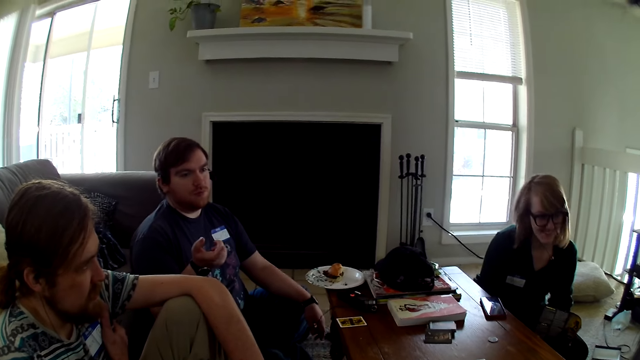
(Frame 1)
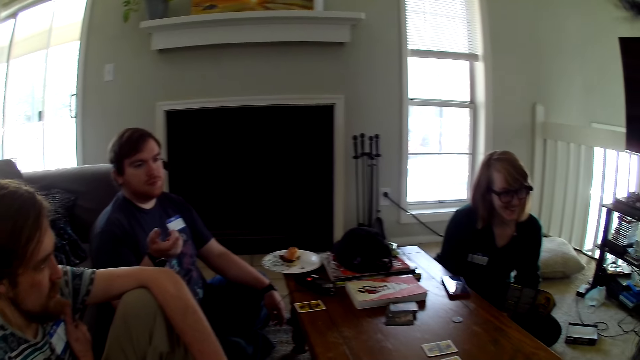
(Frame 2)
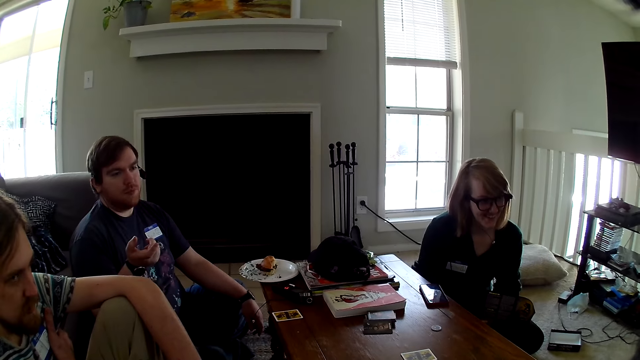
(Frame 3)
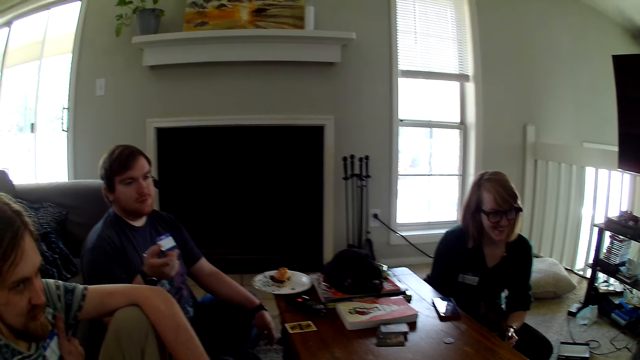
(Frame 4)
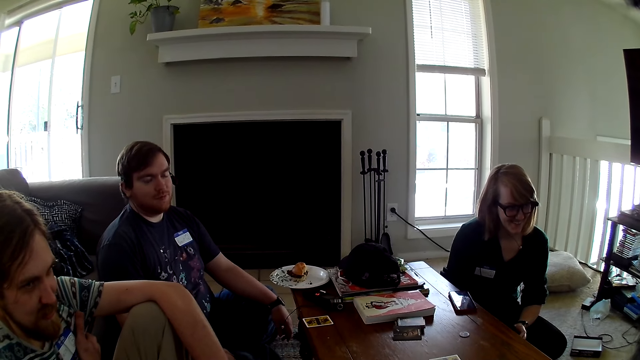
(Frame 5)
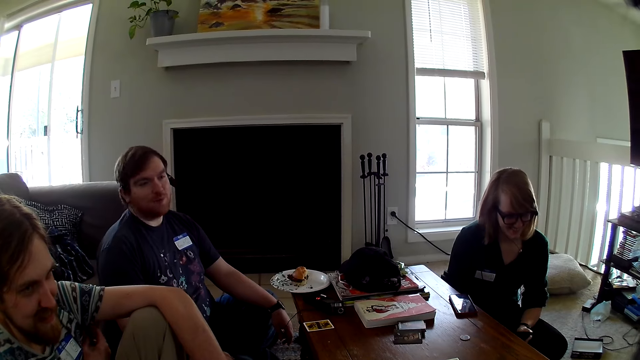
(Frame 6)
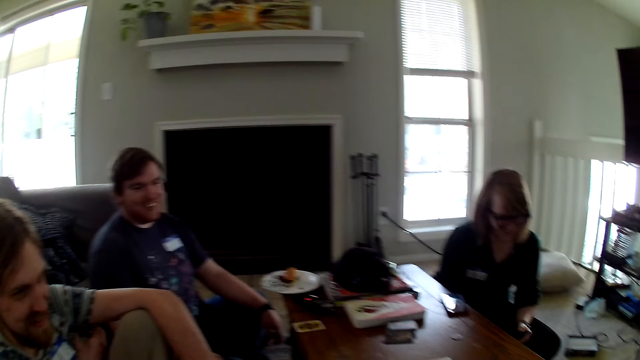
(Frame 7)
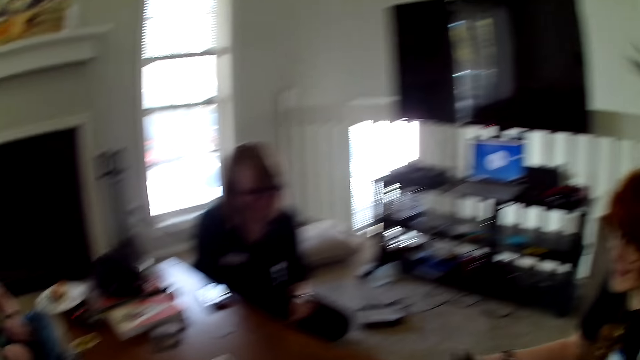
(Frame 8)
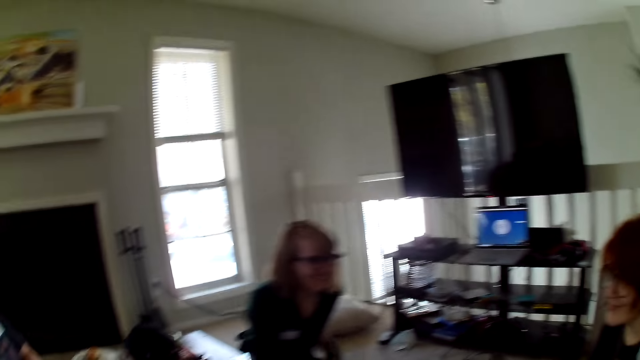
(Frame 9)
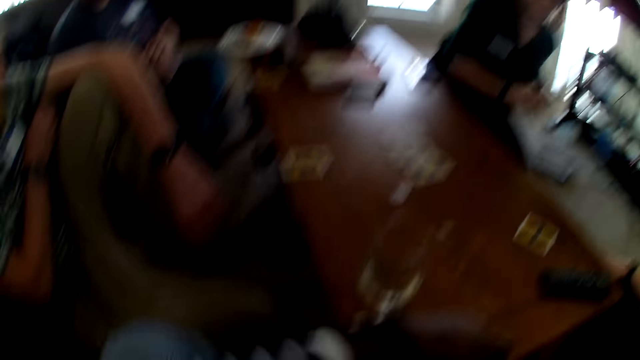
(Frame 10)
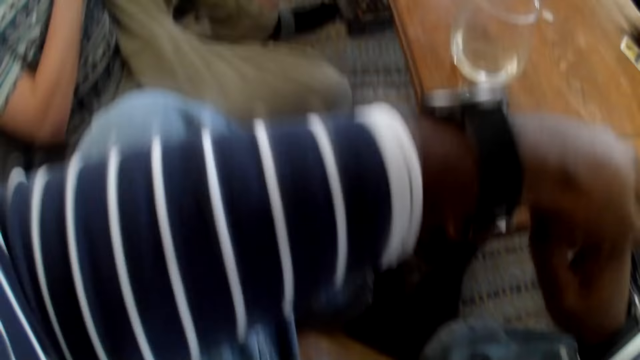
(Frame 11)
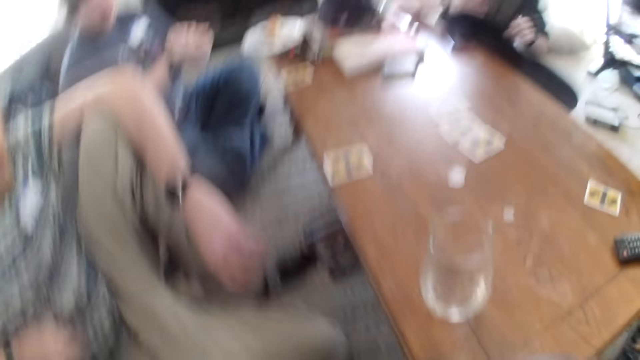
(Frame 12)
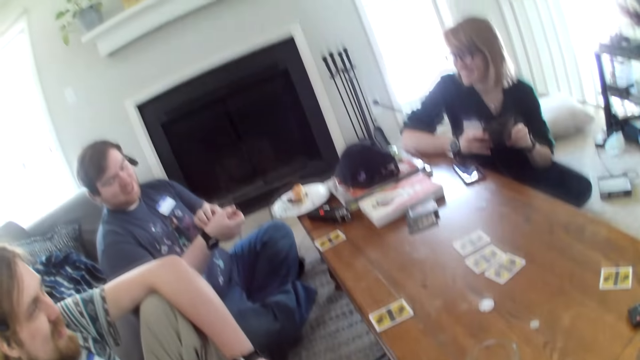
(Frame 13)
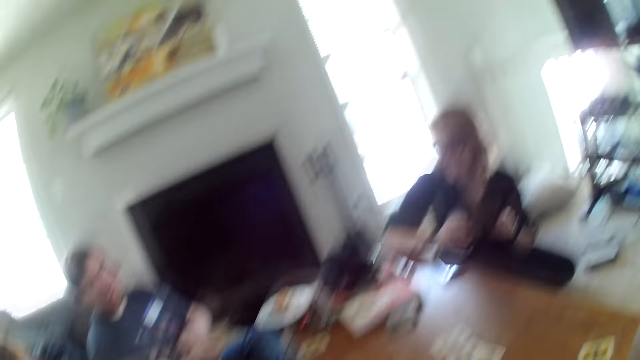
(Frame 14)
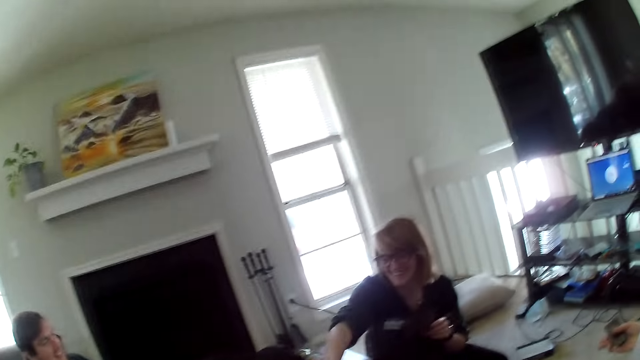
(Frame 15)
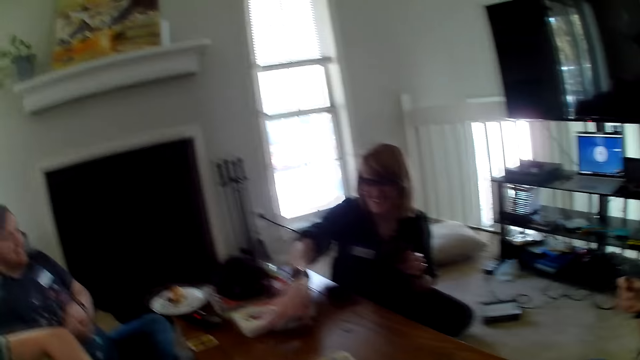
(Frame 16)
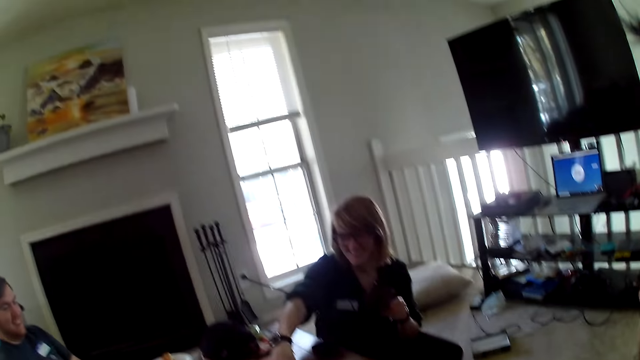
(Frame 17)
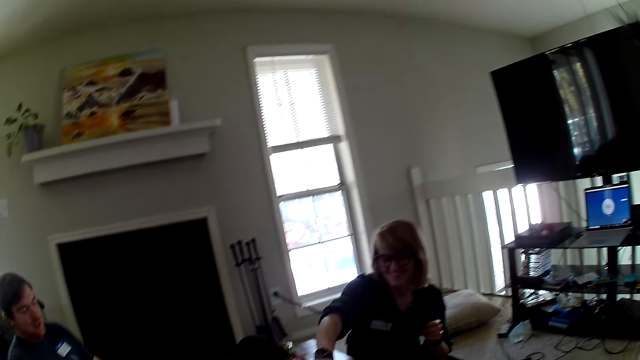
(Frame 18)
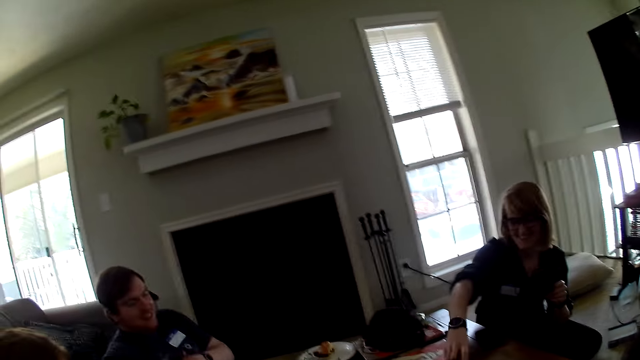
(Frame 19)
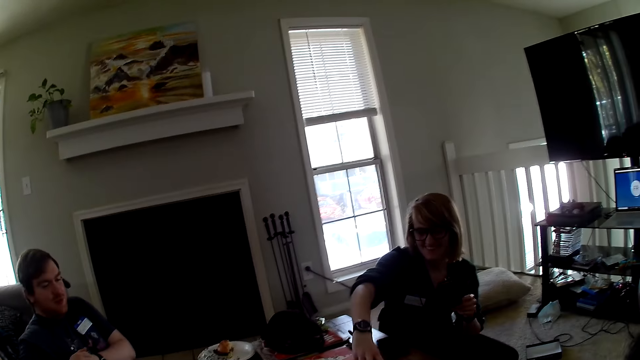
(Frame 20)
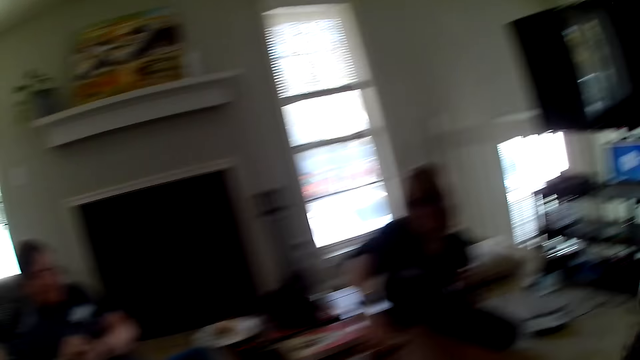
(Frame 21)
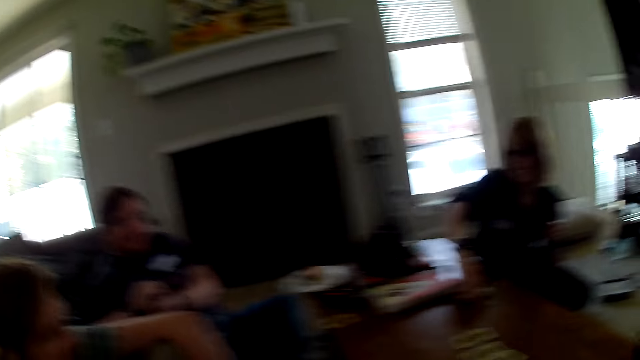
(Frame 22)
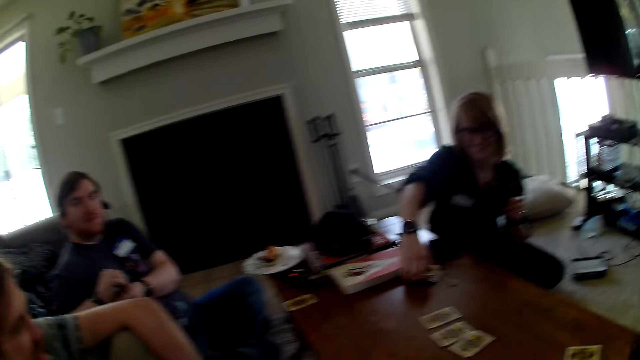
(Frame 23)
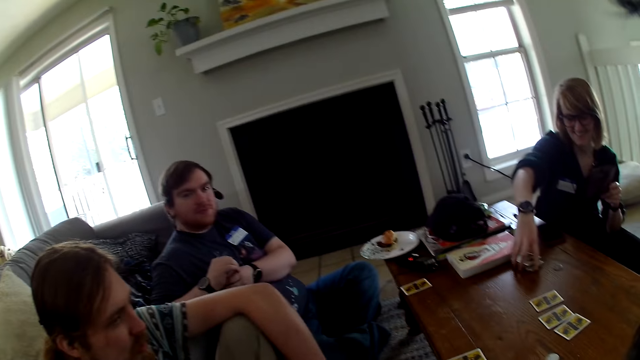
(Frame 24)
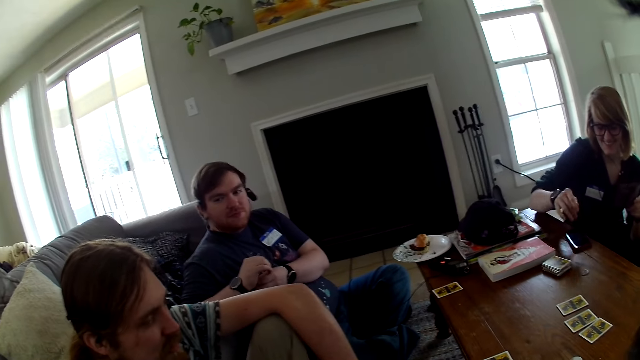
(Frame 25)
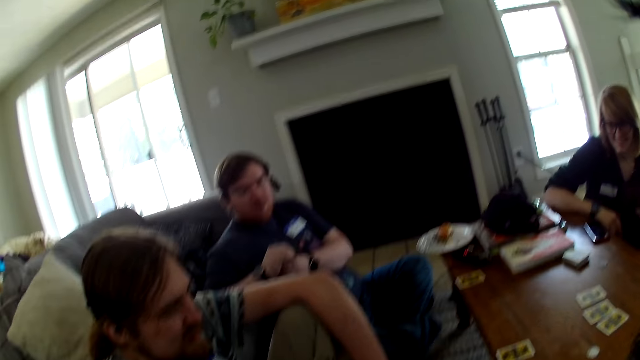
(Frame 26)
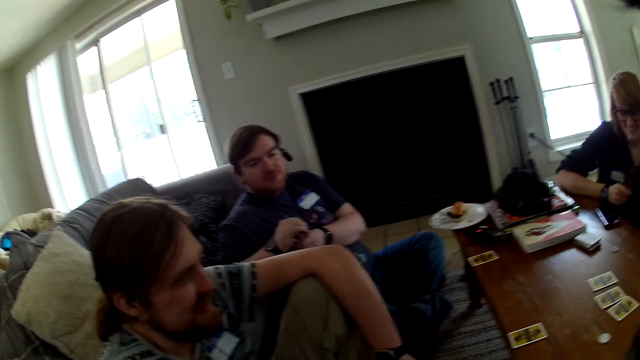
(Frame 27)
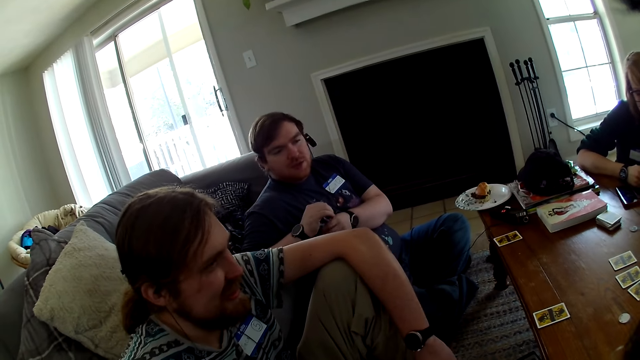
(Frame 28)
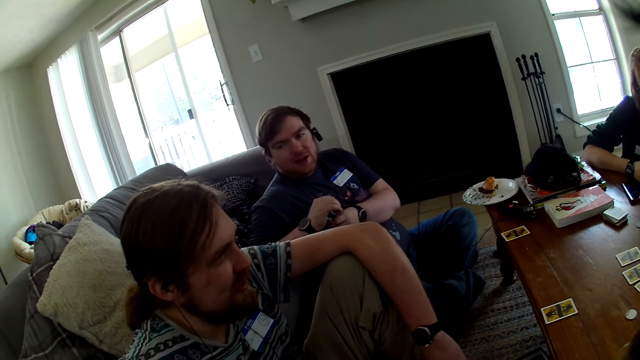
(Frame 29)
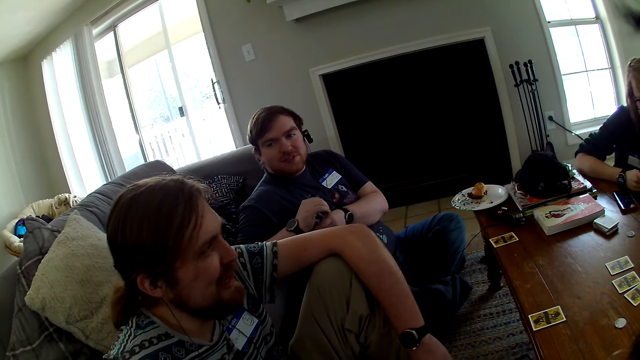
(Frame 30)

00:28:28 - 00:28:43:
A man moves the hand. The camera wearer moves the hand. They look around the house. The man moves the hand. The camera wearer talks with a man and another man.

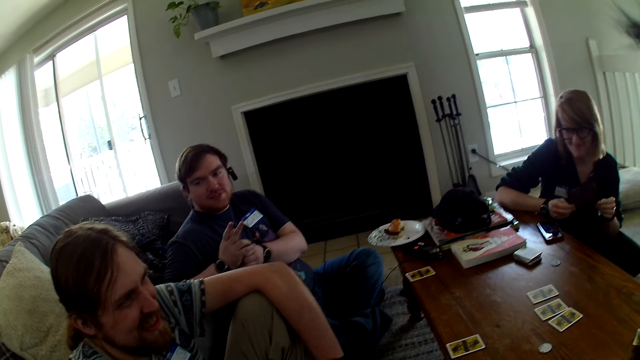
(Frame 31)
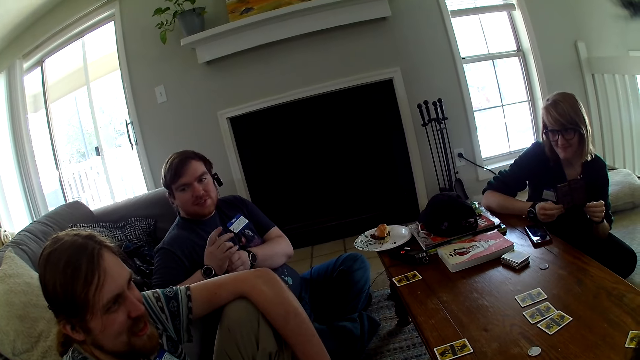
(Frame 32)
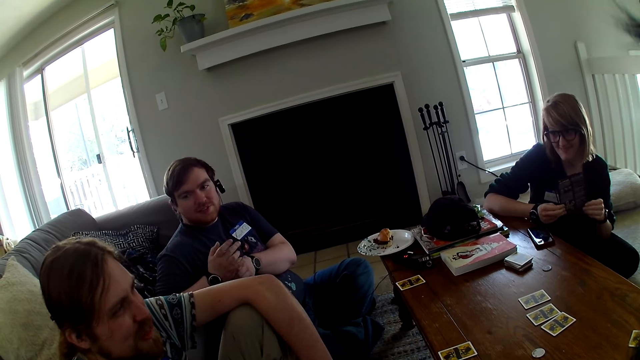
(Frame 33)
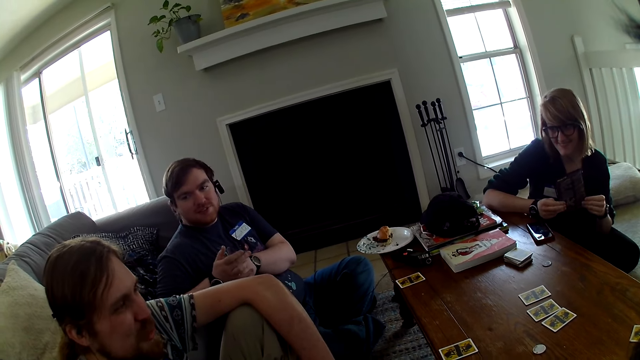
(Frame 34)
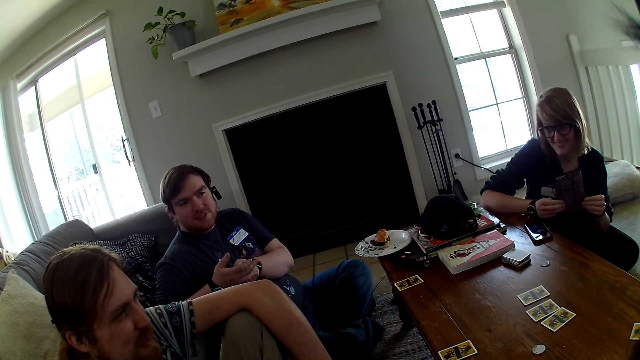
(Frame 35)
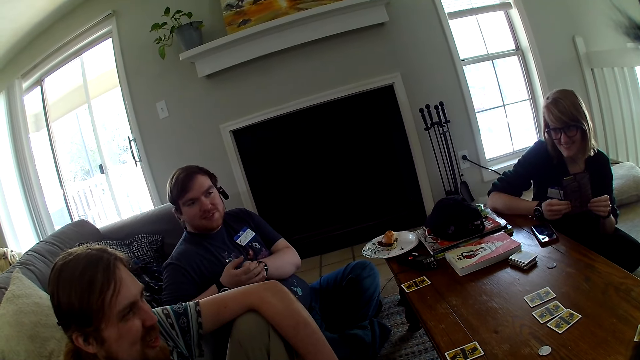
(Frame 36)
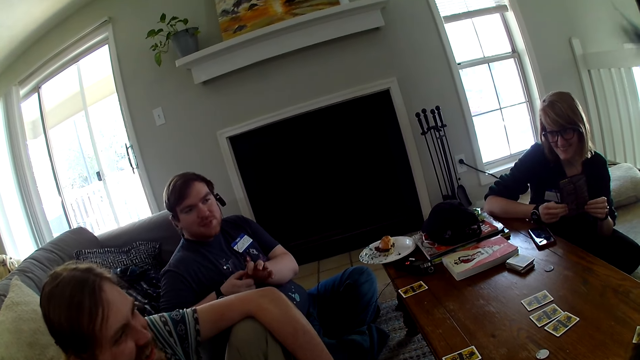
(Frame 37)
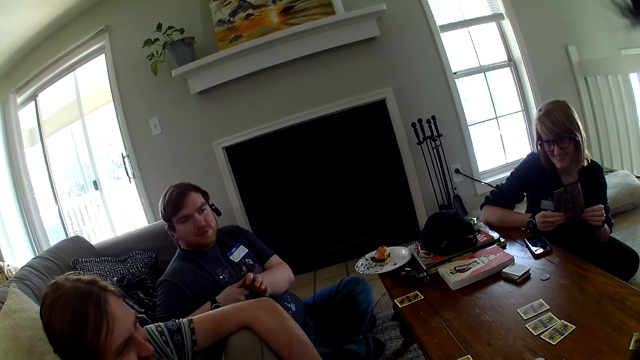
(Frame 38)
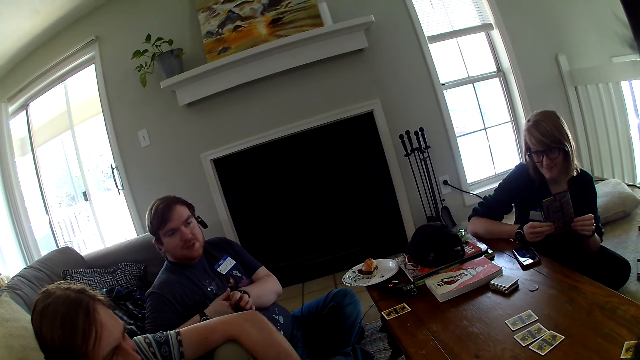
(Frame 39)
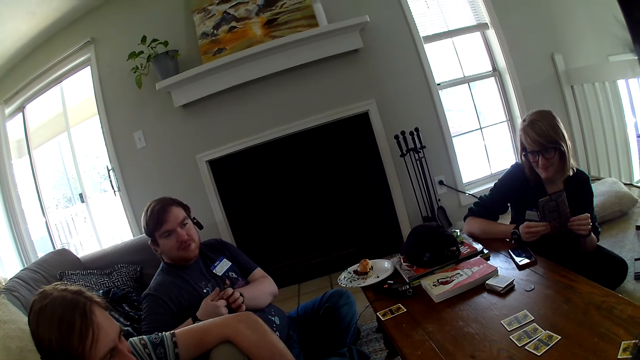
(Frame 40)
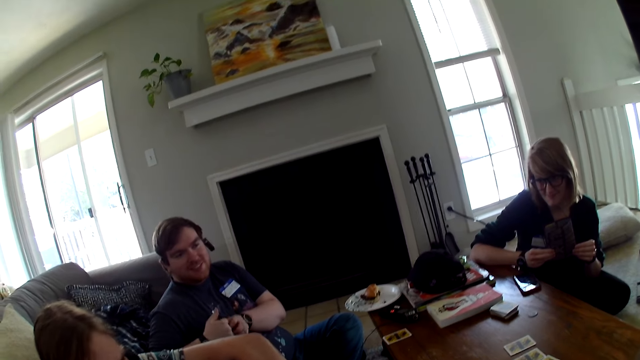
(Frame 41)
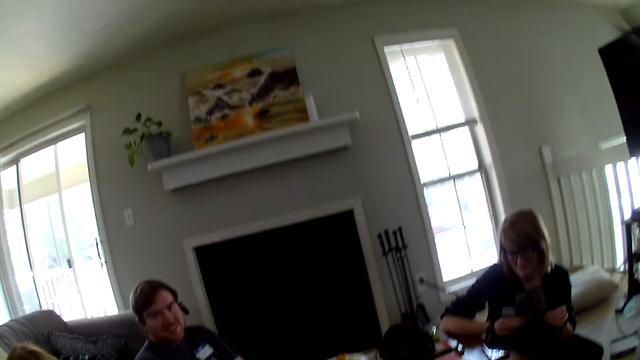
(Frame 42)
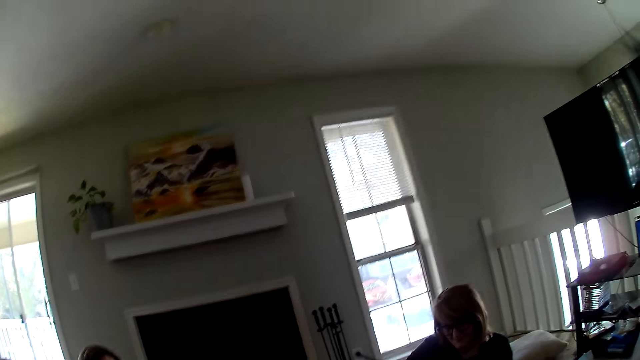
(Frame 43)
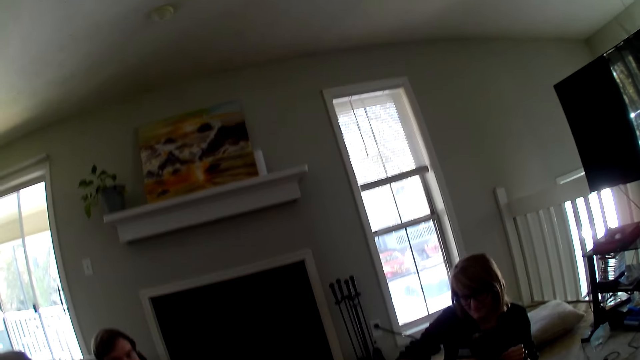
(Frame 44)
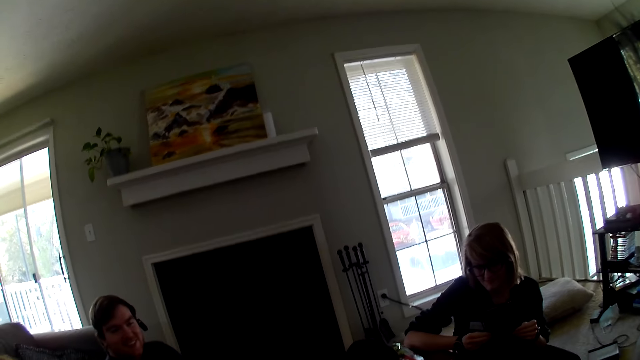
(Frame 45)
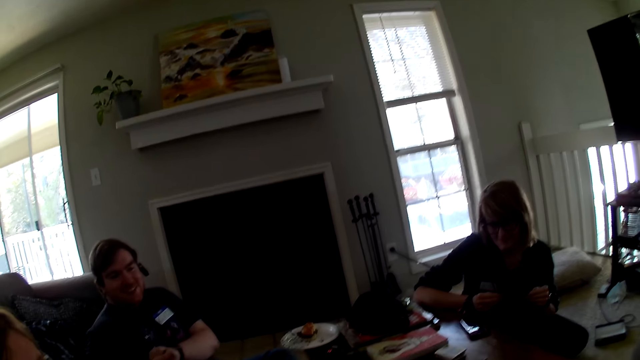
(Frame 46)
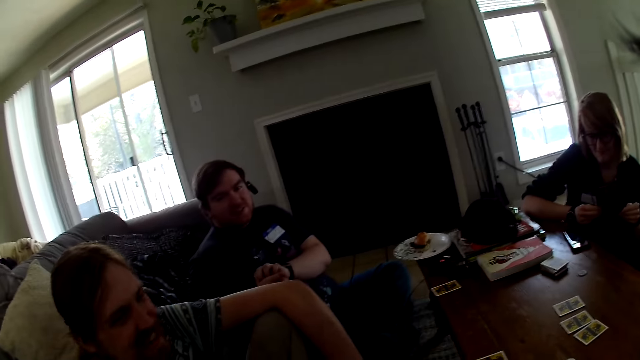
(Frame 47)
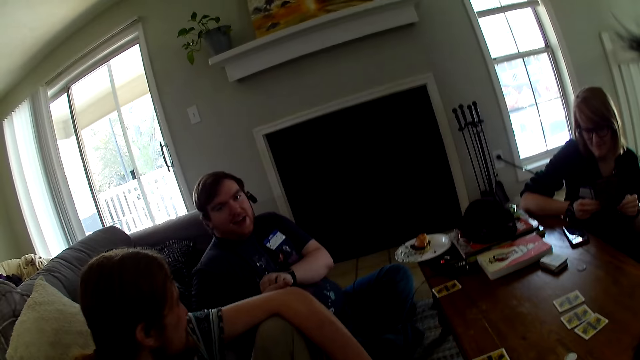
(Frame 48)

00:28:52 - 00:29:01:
The camera wearer looks around the house.
